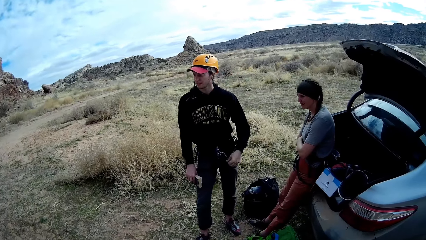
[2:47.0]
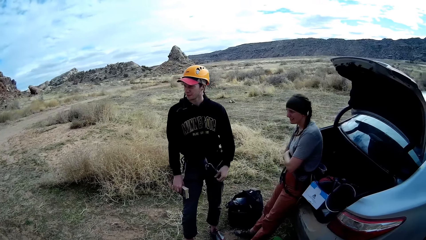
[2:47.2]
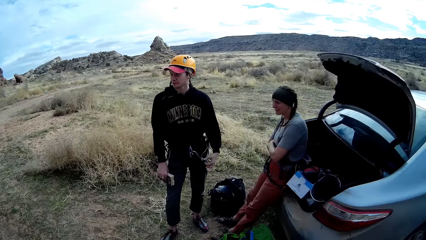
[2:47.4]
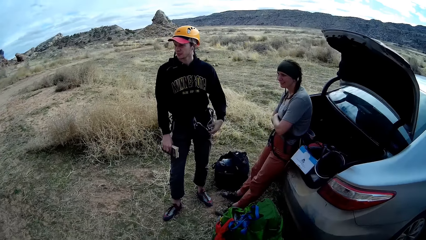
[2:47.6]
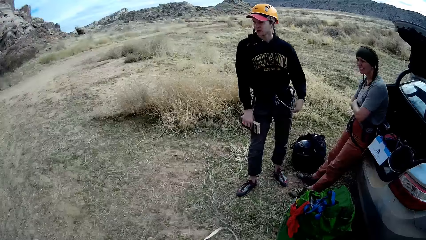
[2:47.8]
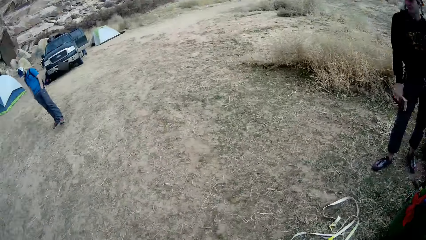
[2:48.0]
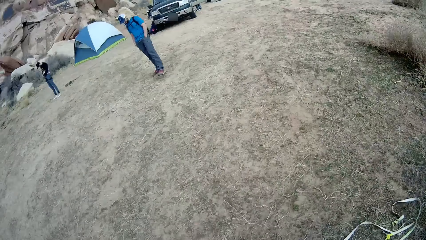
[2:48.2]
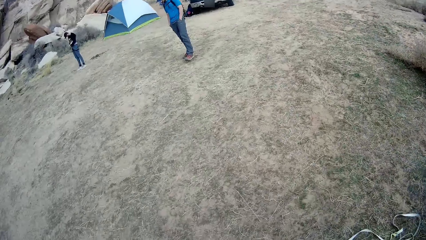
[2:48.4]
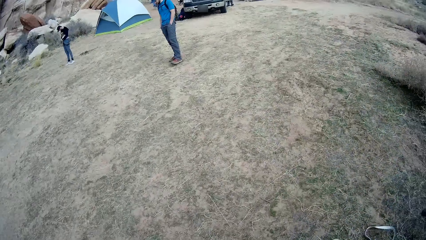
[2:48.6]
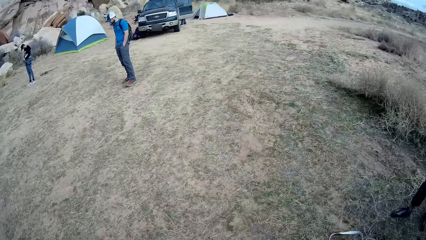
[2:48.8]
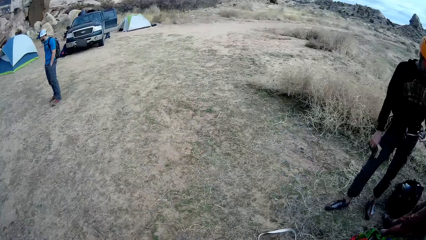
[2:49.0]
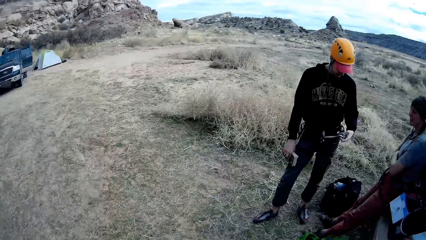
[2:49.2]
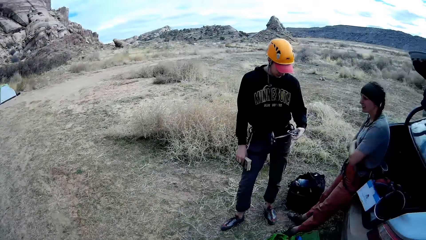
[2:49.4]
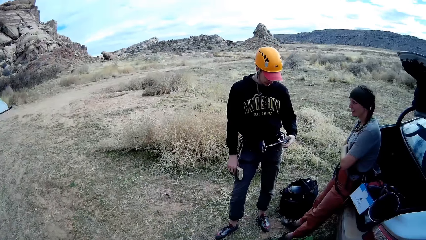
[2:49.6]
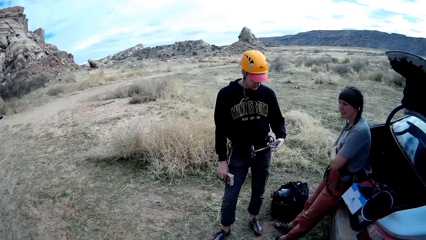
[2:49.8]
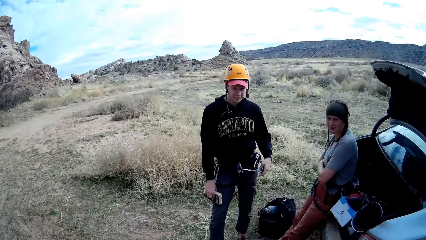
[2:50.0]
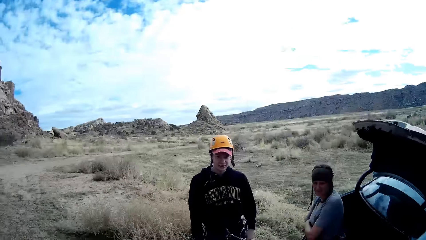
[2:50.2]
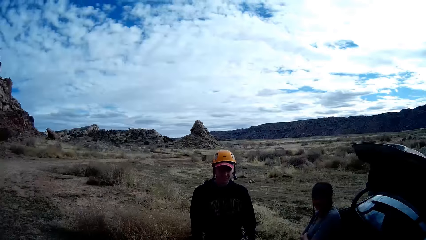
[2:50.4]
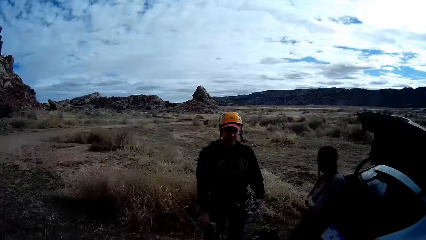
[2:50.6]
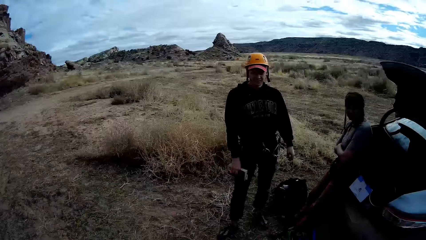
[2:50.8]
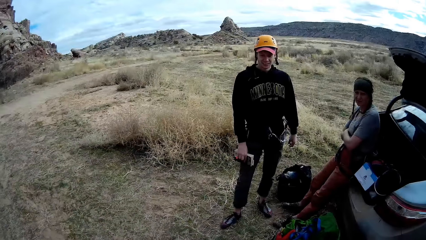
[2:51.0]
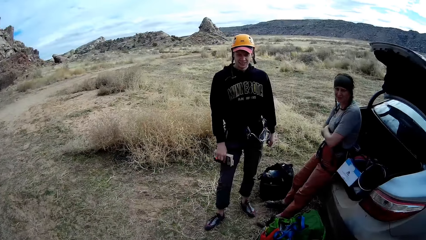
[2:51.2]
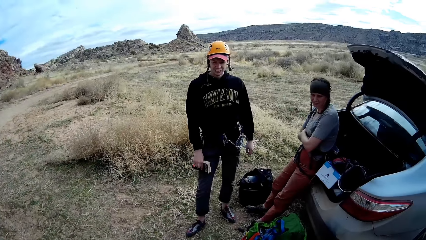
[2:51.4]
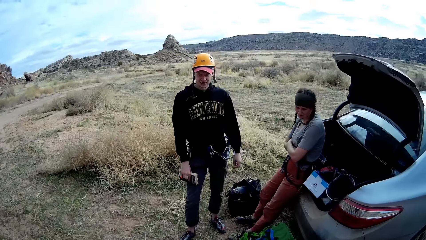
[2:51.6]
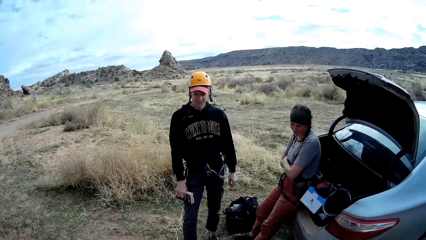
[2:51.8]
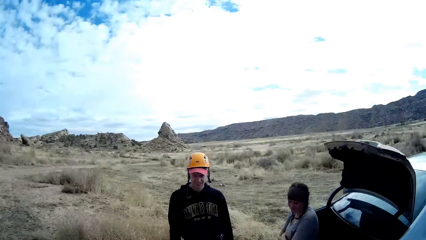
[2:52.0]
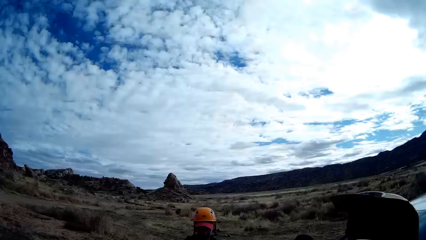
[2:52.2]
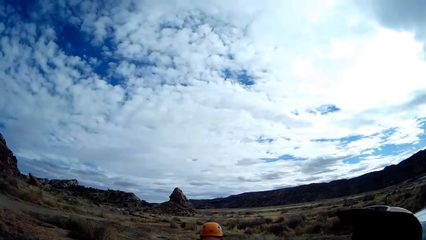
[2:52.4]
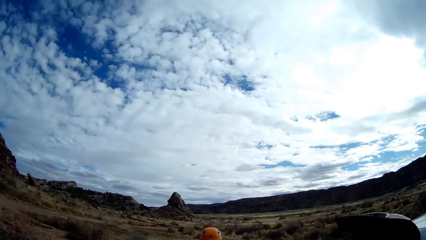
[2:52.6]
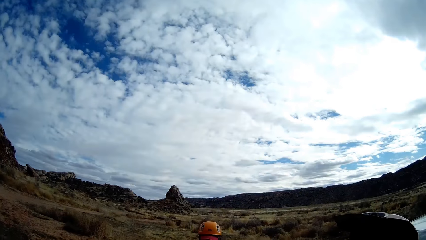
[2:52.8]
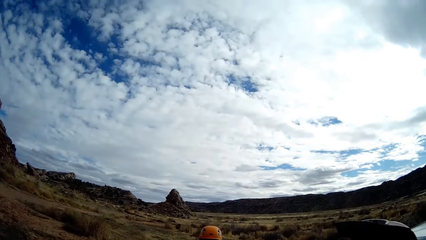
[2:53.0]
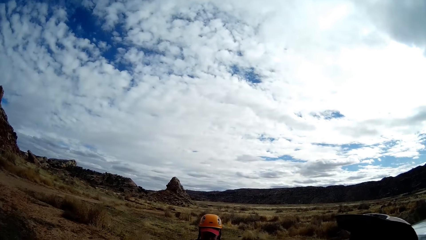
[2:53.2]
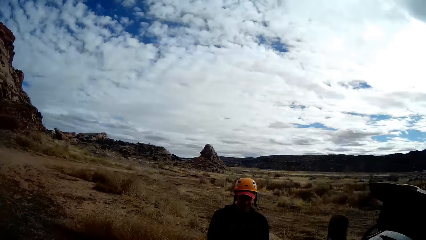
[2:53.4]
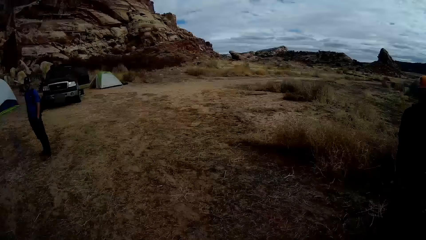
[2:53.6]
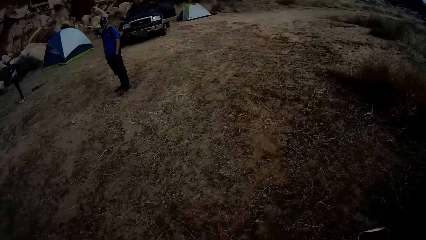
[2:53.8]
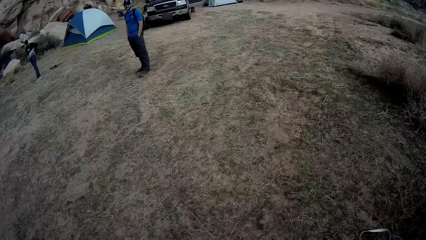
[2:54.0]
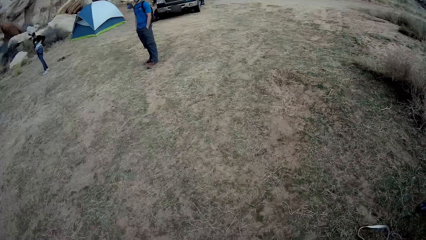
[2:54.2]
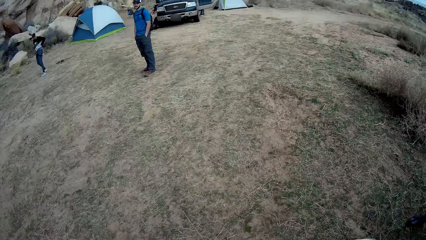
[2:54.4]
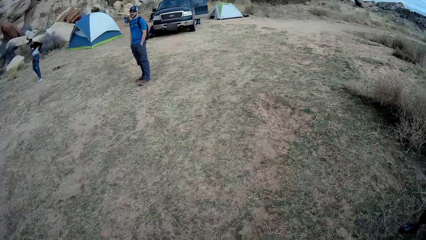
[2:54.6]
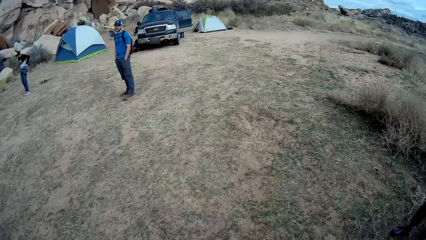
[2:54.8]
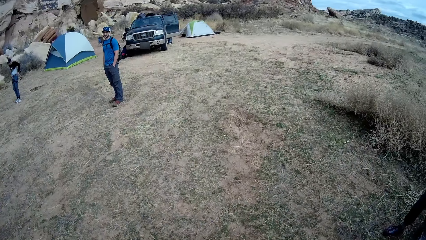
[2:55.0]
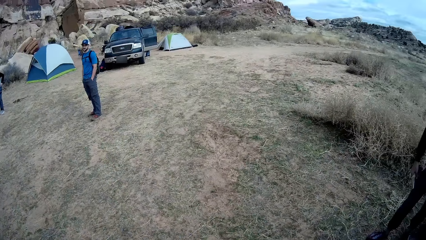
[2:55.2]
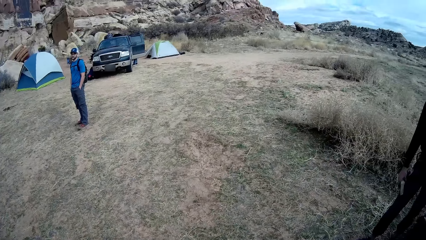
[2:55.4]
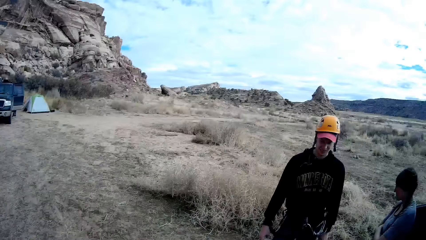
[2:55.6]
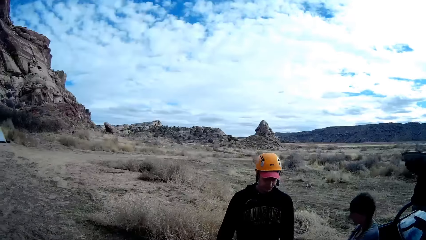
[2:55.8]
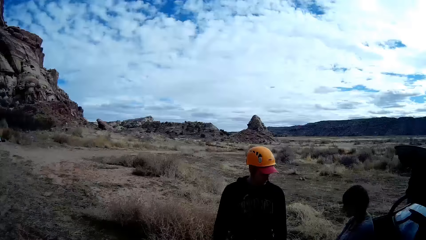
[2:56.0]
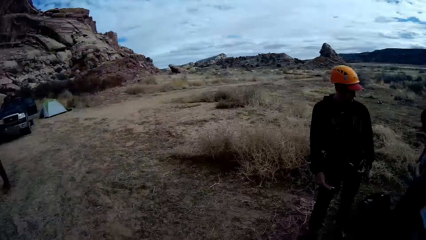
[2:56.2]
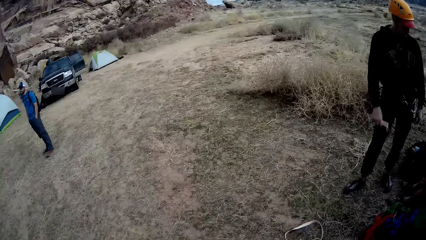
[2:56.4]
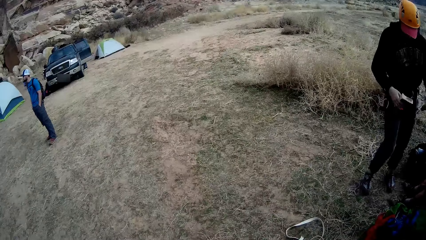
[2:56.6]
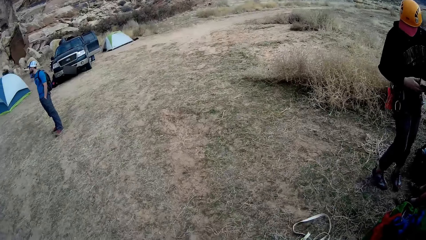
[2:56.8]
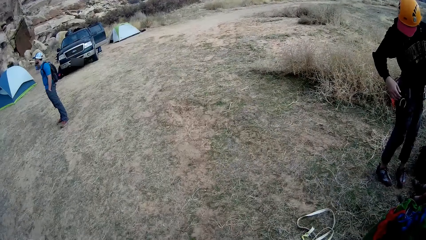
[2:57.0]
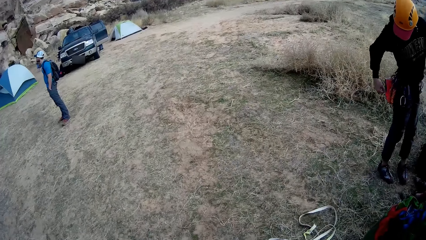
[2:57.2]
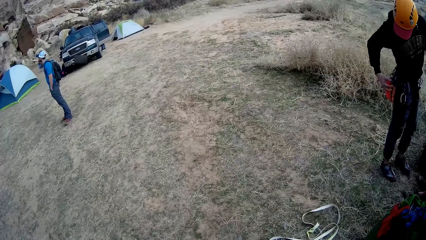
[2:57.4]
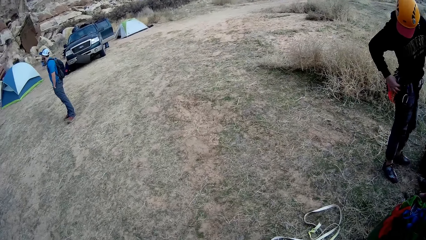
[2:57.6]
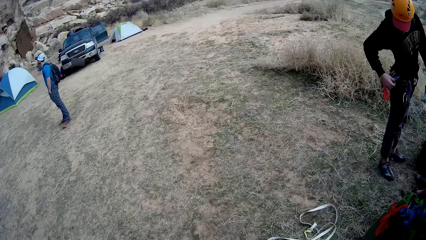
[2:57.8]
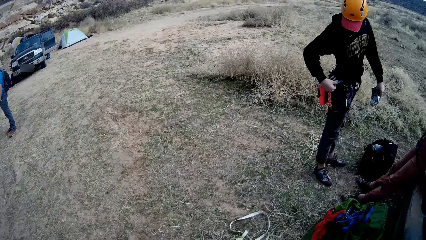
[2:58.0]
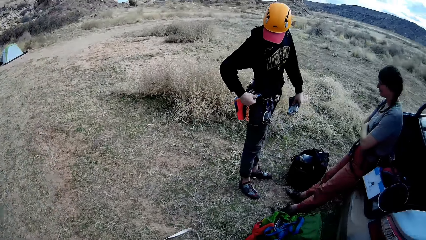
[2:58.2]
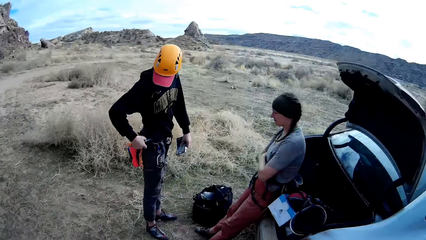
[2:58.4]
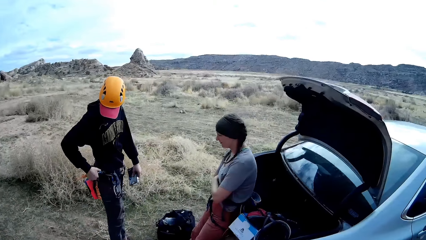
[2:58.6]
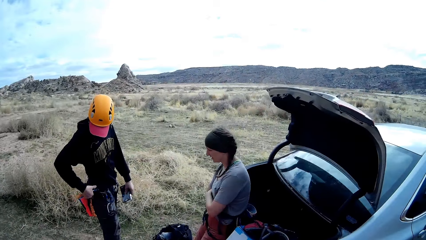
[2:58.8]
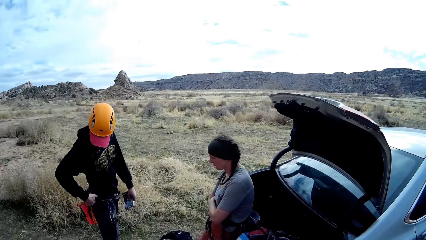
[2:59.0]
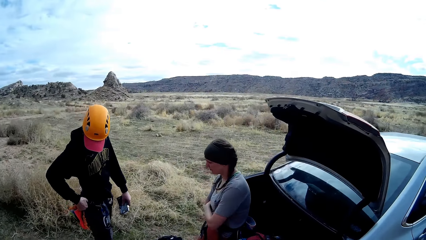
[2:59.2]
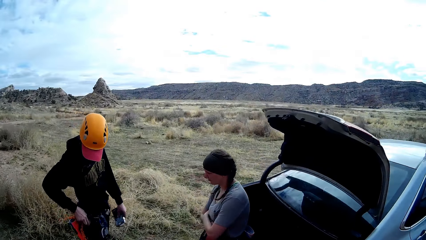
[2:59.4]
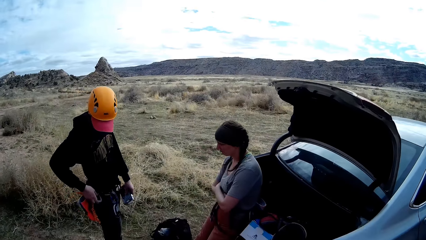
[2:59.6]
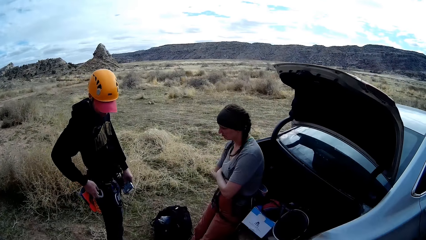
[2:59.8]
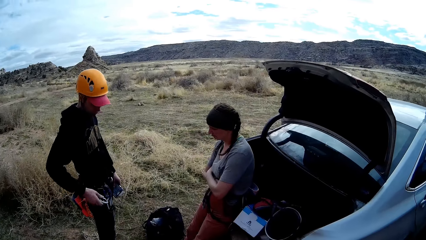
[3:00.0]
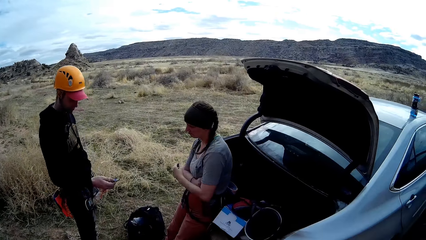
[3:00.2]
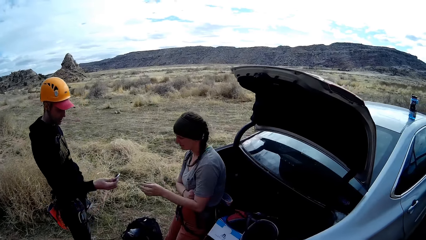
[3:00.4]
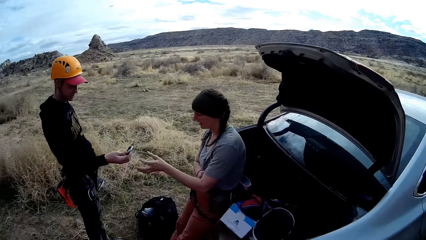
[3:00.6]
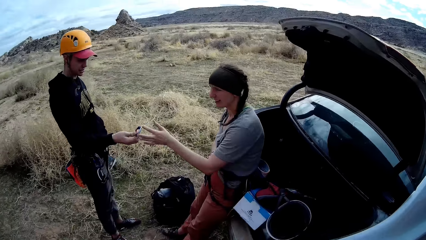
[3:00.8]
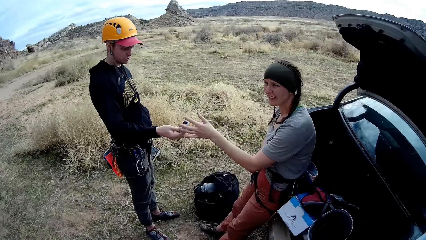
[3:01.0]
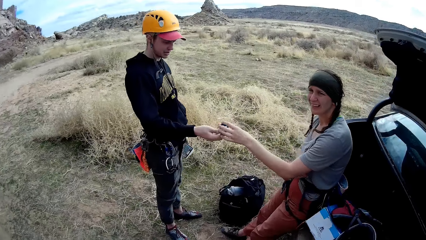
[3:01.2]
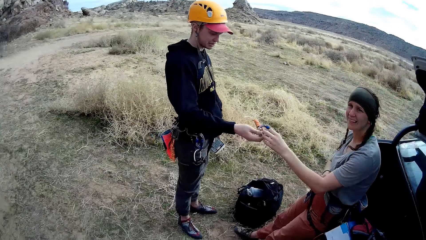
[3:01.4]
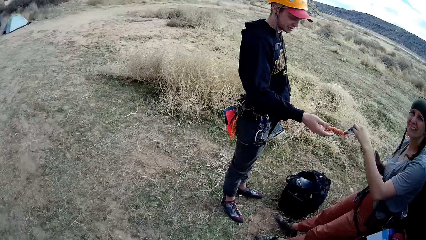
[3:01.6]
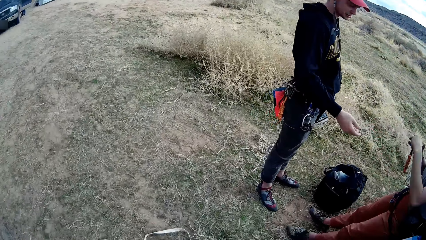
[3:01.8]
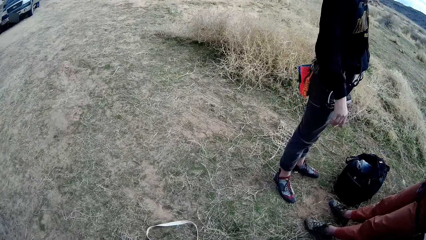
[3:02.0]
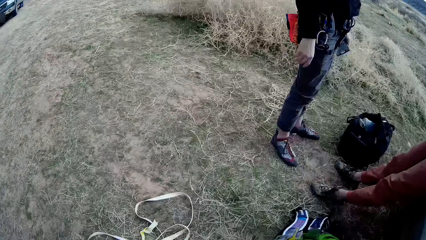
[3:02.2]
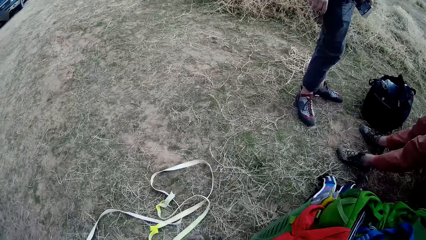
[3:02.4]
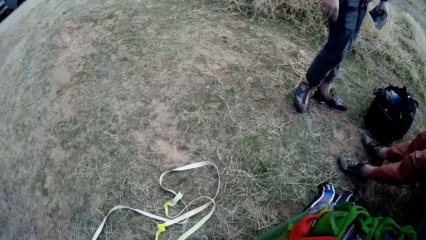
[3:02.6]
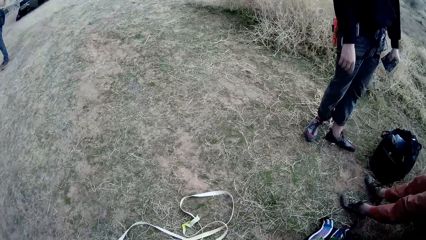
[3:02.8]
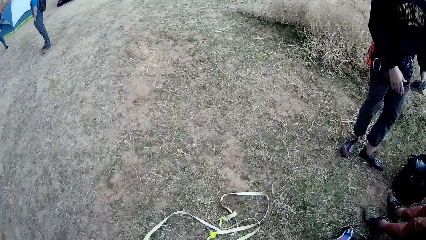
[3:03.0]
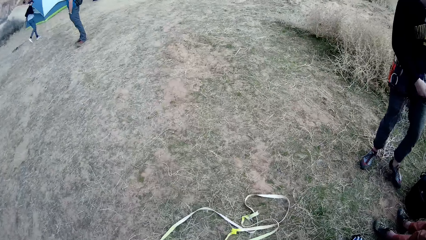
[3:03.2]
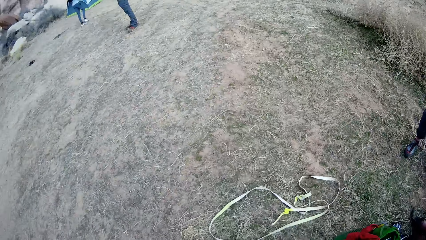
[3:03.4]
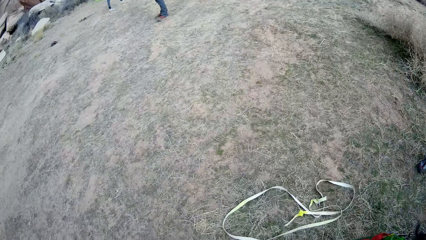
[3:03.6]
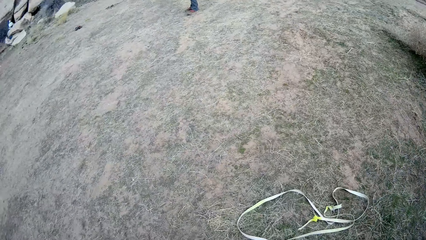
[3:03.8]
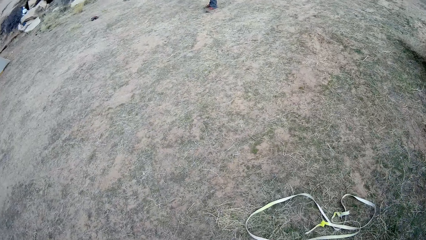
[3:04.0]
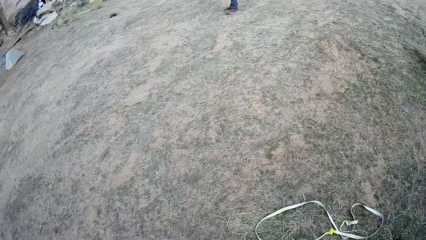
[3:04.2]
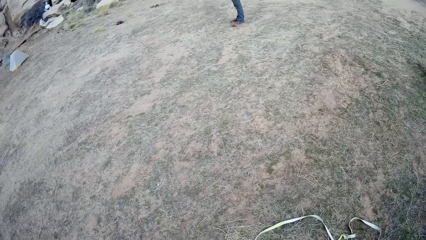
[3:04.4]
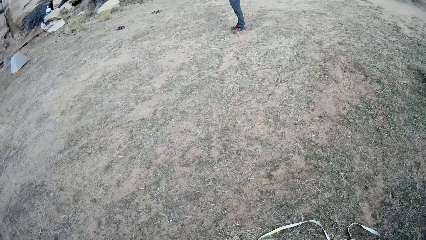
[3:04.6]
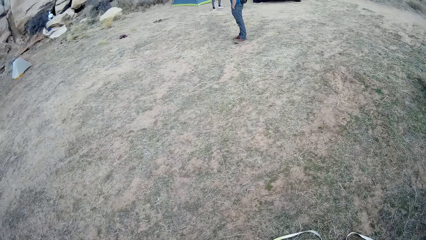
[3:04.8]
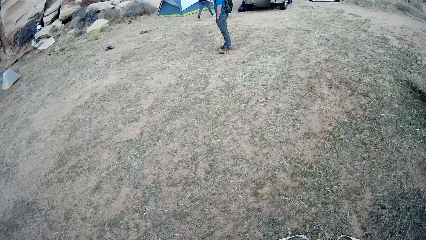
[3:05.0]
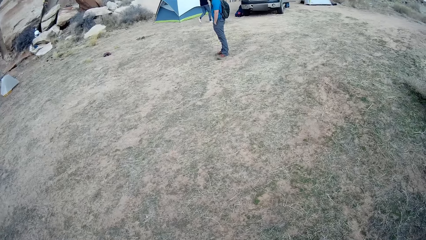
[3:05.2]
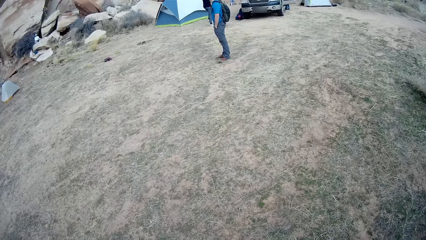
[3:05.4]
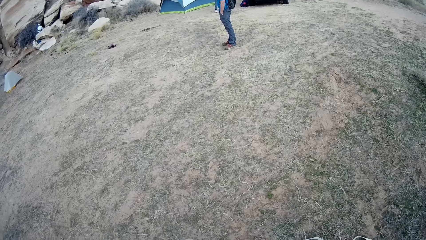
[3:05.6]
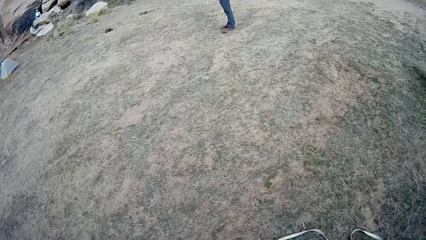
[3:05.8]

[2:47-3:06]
The camera wearer talks to a woman and a man. The man takes a hook off his trouser with his right hand. The man passes the hook to the woman with his right hand.
